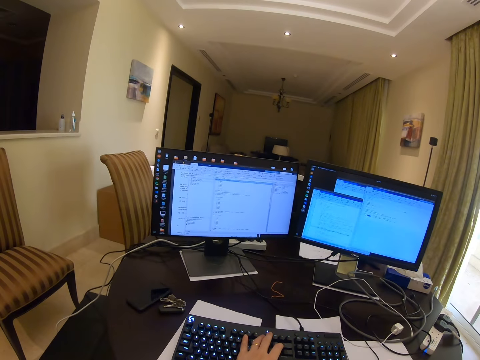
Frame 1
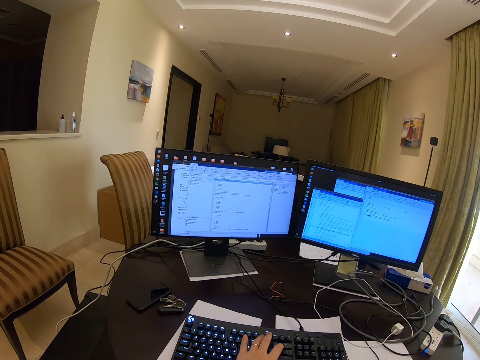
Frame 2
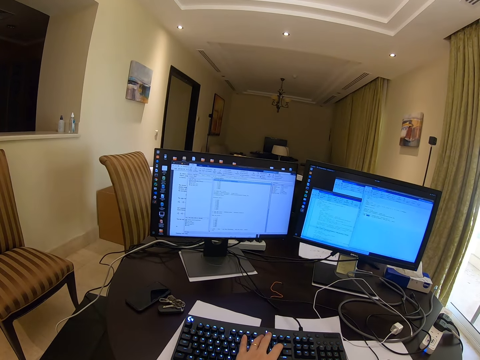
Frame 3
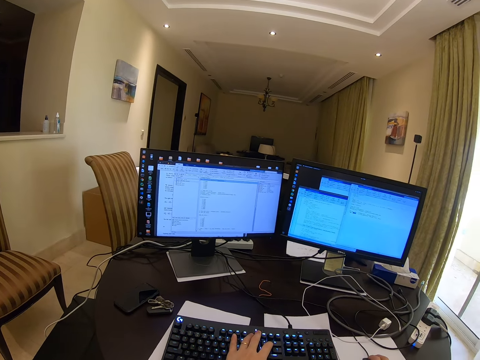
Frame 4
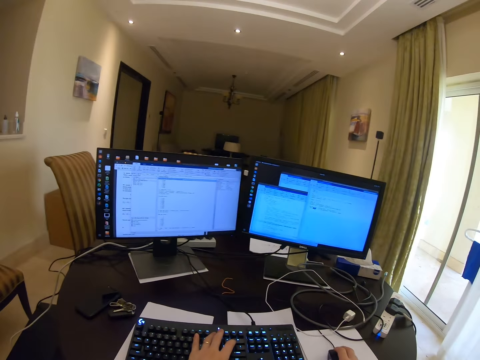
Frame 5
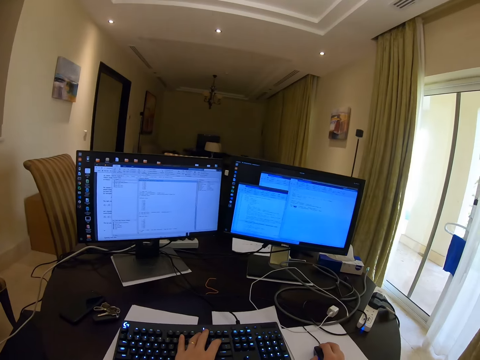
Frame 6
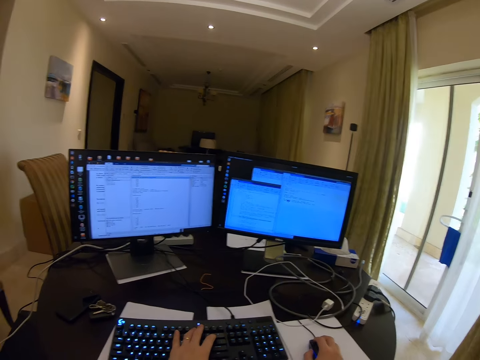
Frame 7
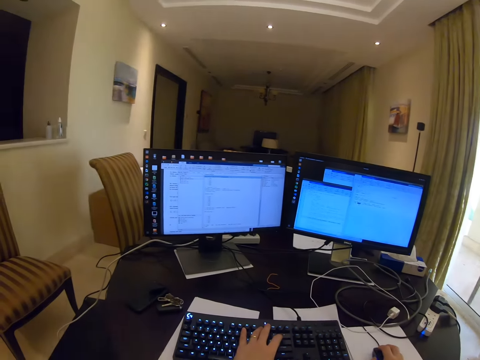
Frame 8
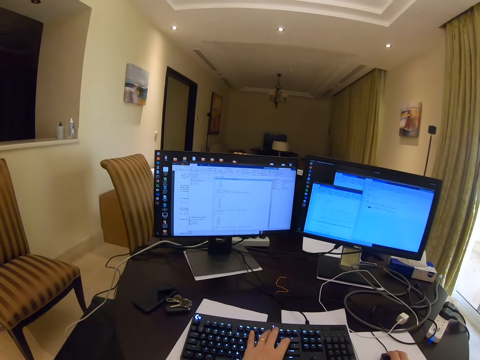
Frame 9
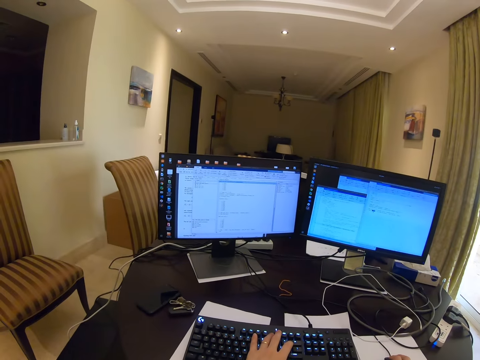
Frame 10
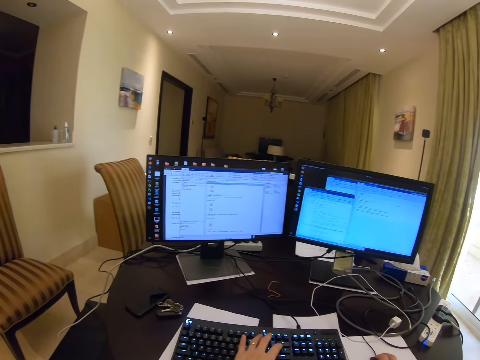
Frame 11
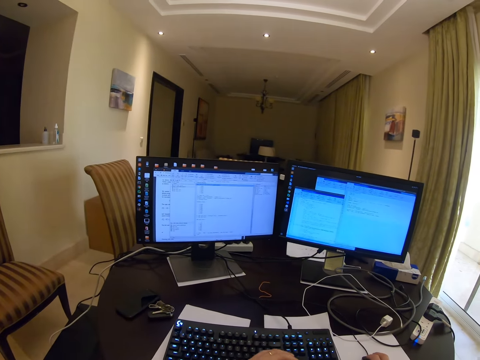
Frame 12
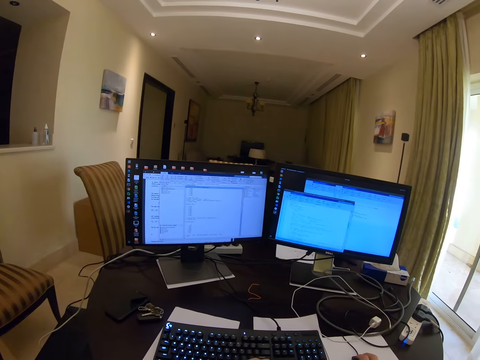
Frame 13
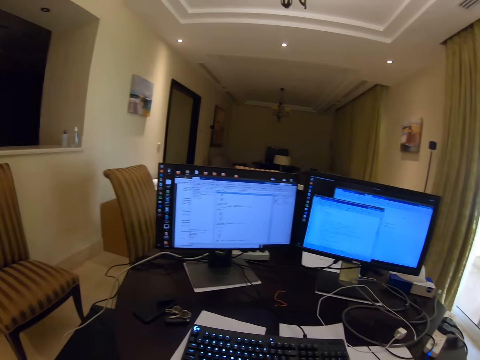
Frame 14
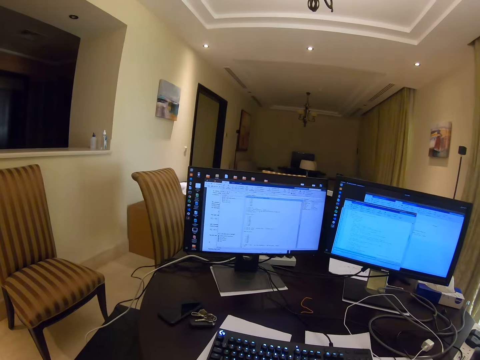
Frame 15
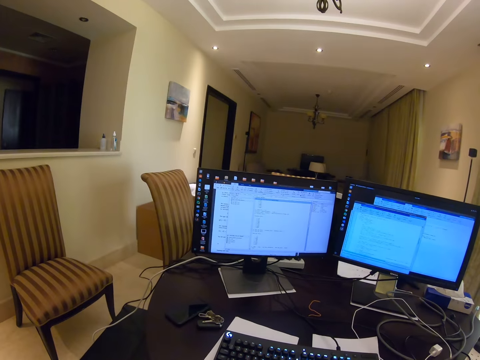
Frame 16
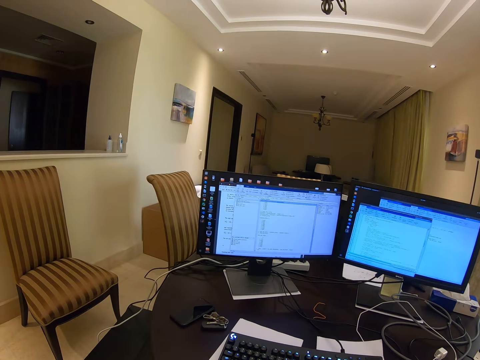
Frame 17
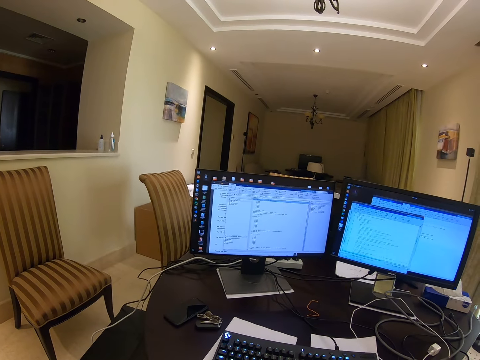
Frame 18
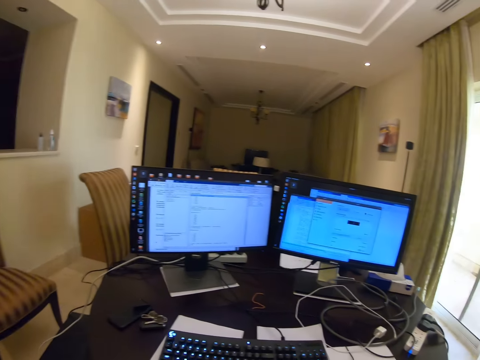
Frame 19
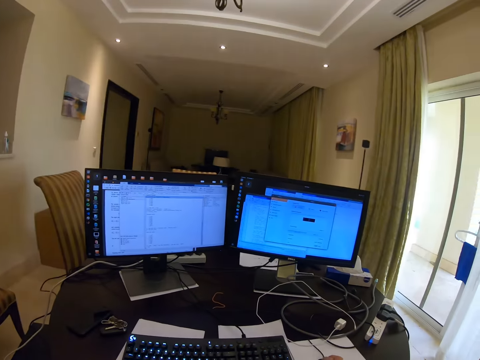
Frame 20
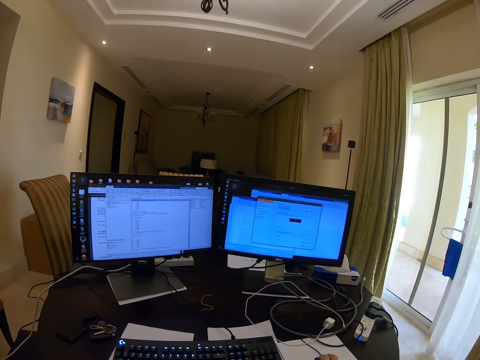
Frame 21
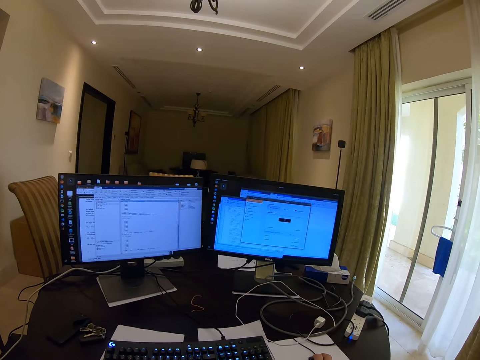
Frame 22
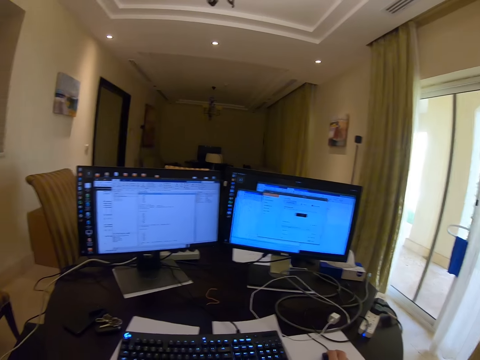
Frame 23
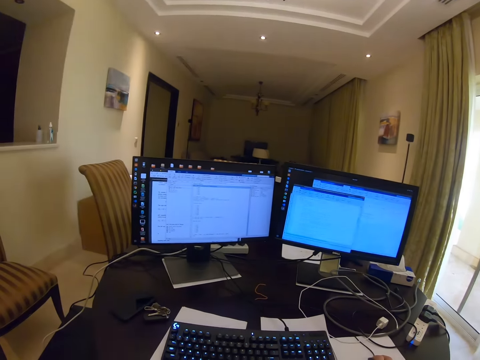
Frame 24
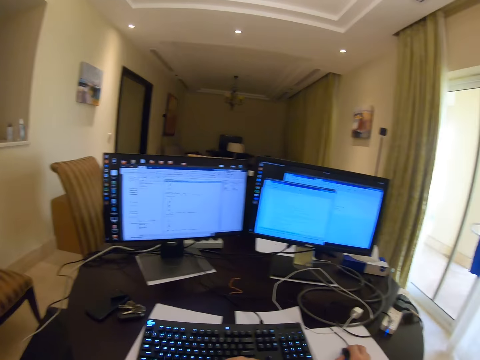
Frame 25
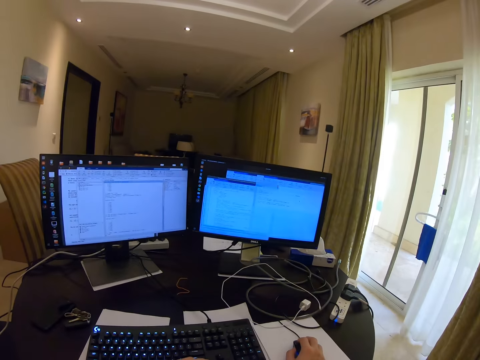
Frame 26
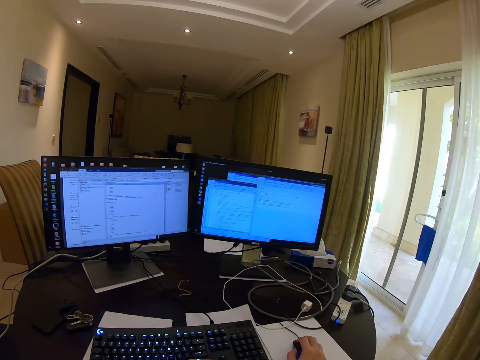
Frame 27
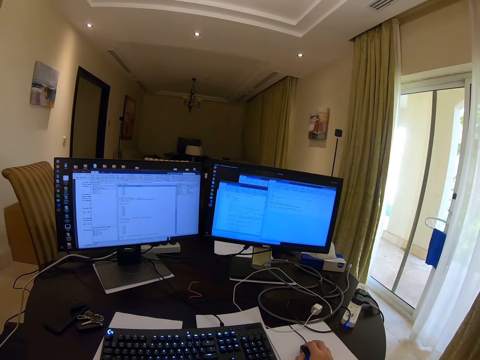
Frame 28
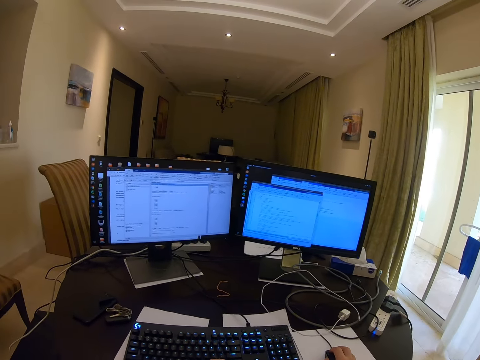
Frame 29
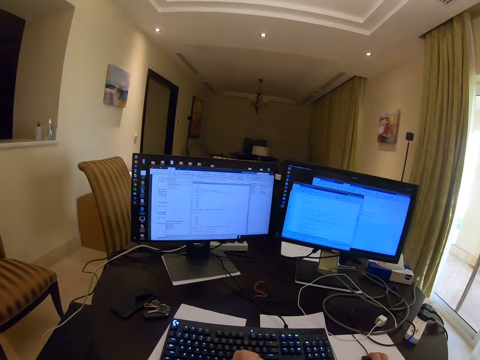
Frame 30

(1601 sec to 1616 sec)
The camera wearer removes the hand from the keyboard. They drag the mouse.

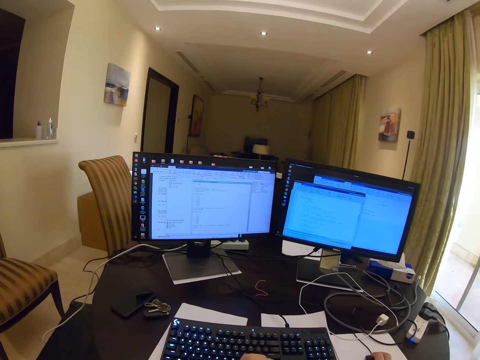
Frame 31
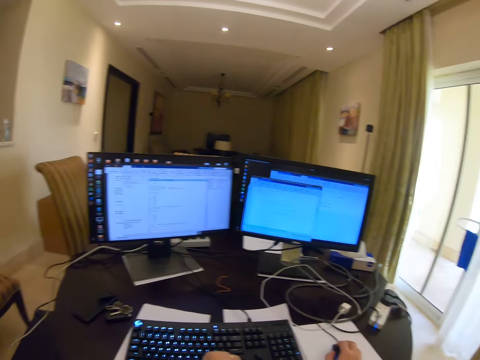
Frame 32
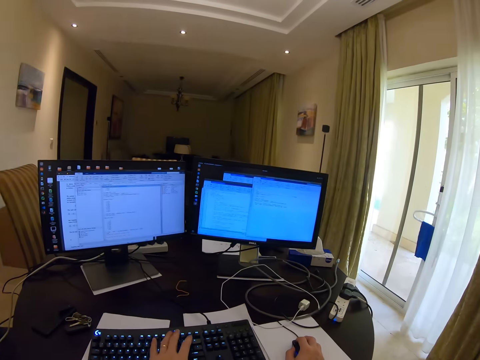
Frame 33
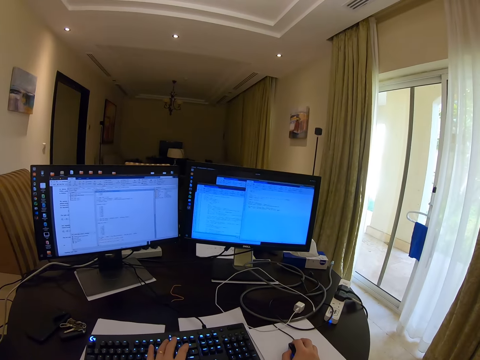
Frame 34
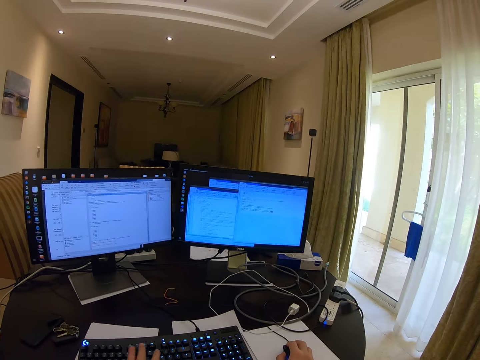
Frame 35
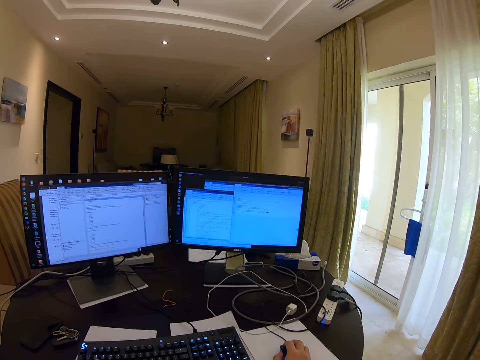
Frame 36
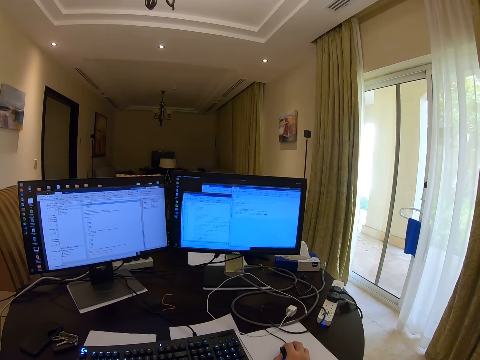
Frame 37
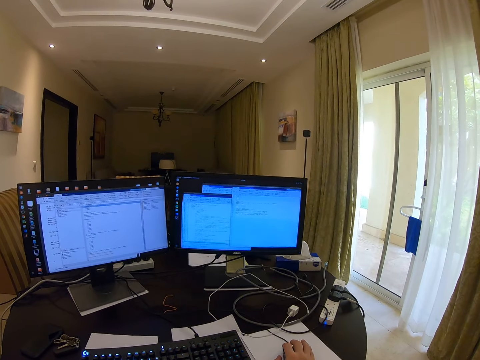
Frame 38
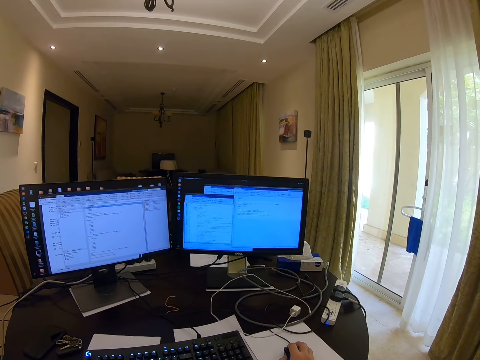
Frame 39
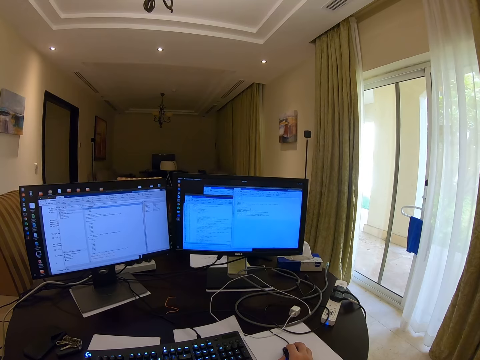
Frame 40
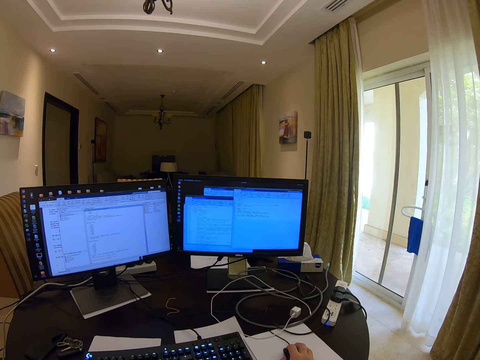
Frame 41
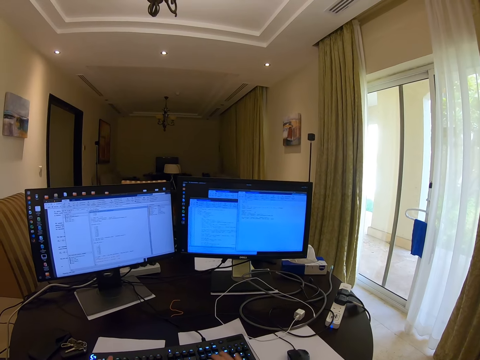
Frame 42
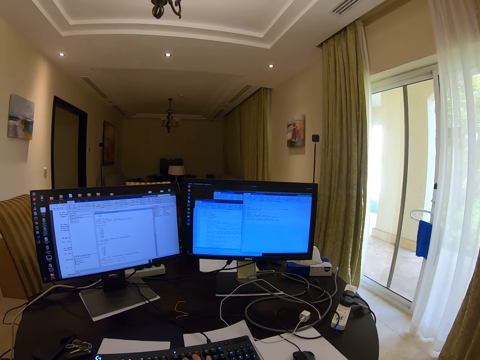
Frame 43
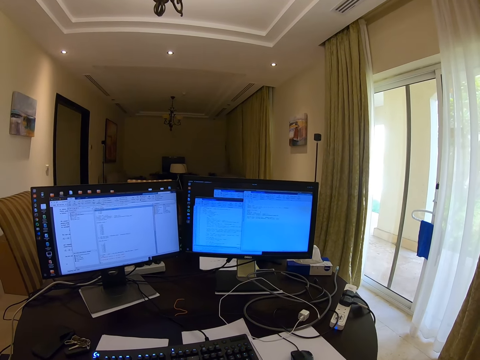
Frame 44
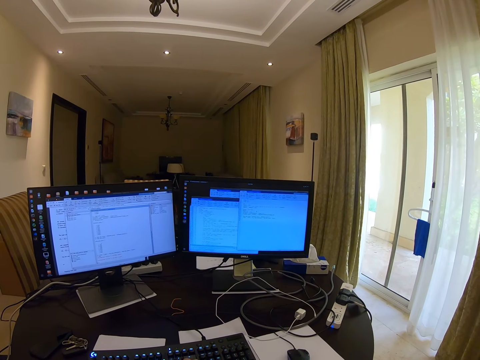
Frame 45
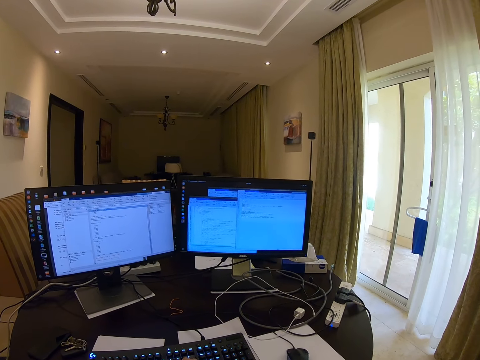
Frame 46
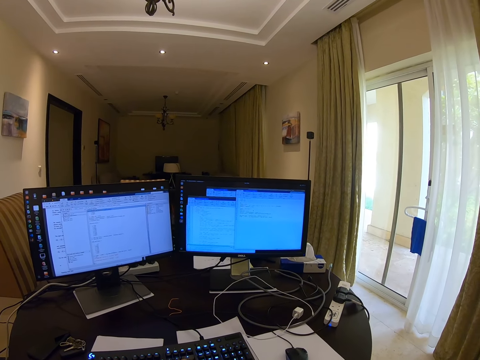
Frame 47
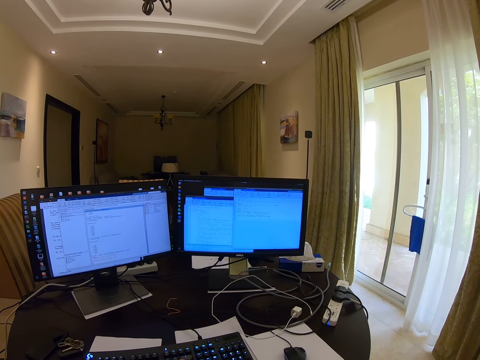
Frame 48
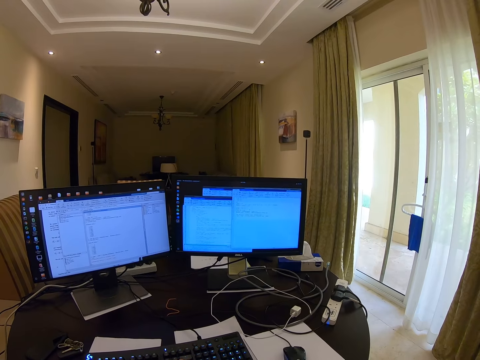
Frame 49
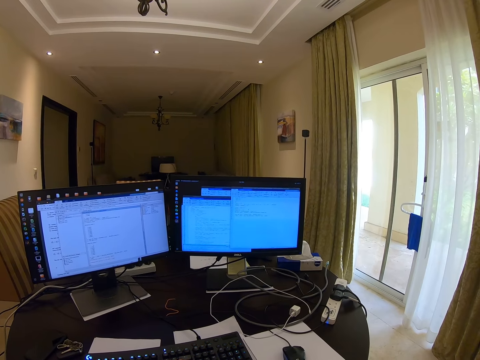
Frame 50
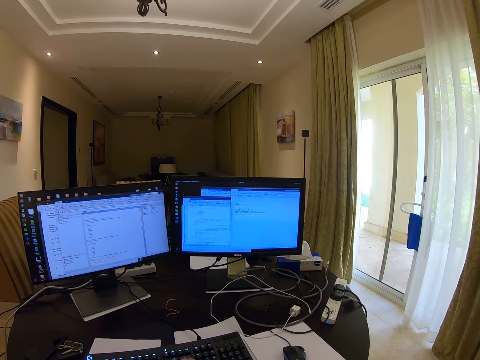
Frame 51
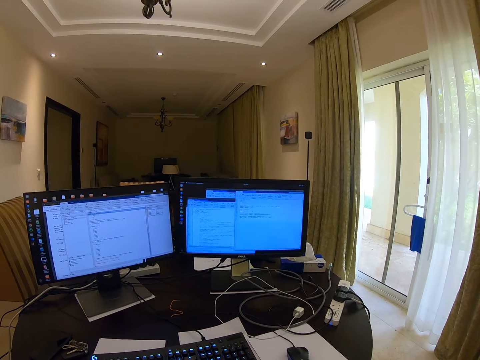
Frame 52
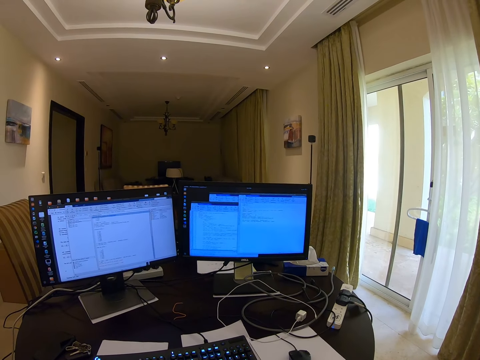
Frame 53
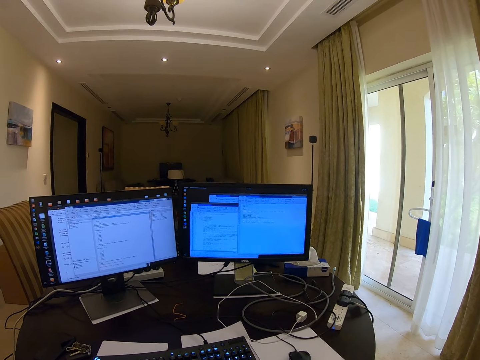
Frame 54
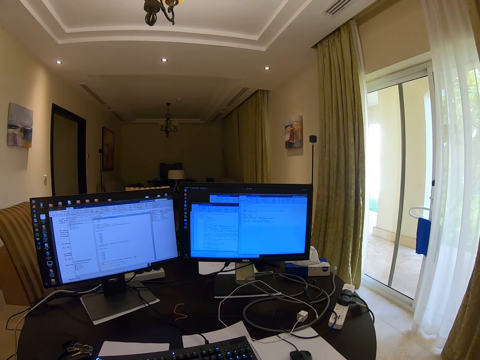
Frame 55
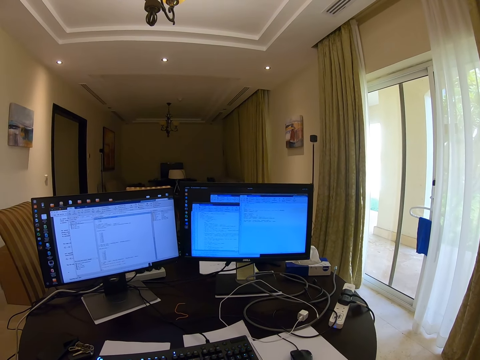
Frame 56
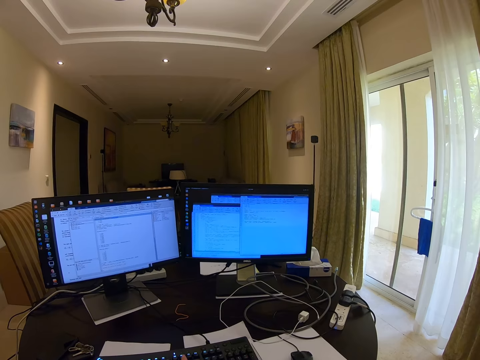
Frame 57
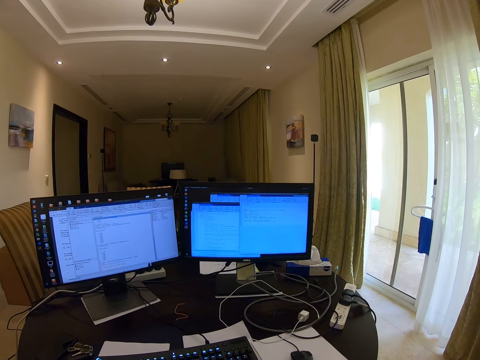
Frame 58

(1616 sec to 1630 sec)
The camera wearer removes the hand from the keyboard. They type on the keyboard.
